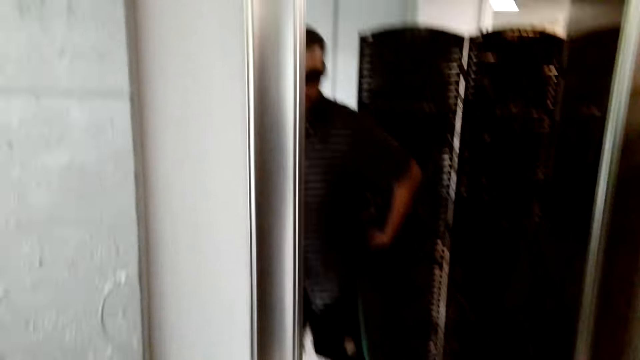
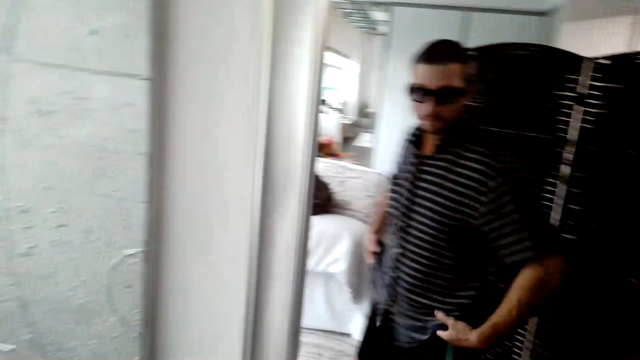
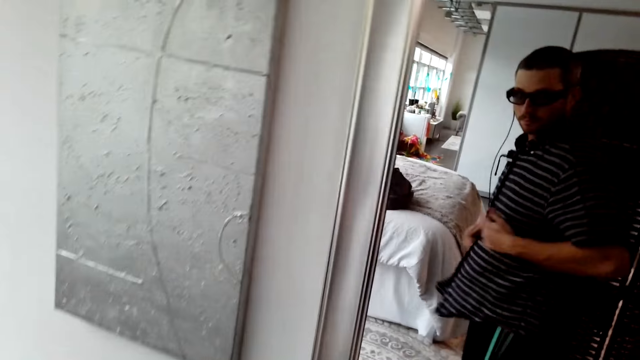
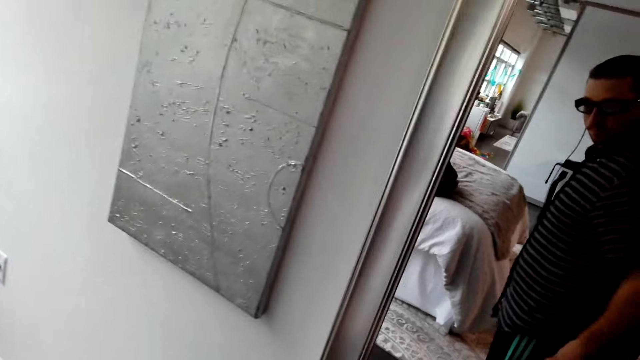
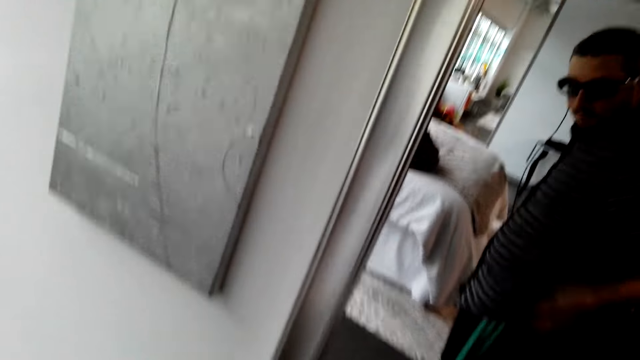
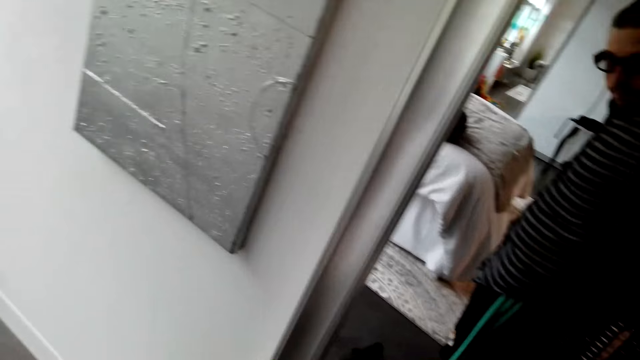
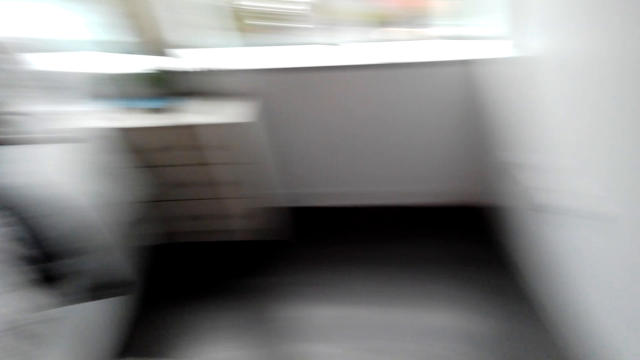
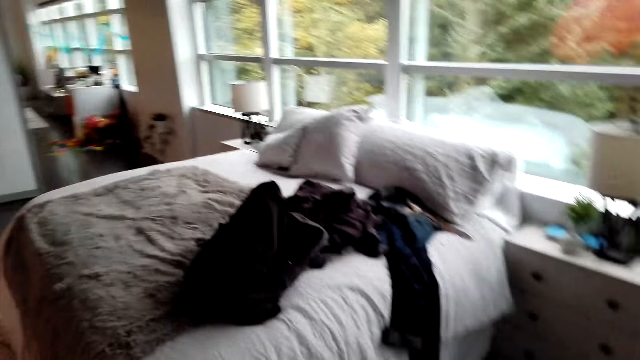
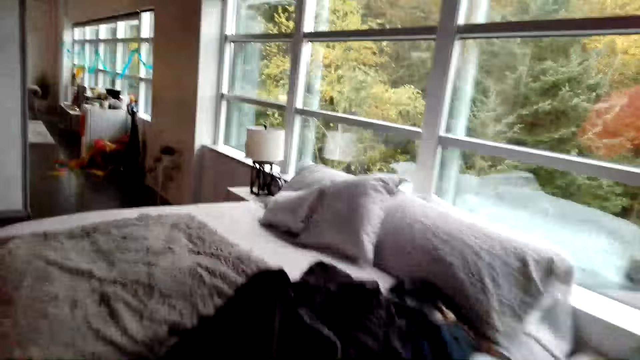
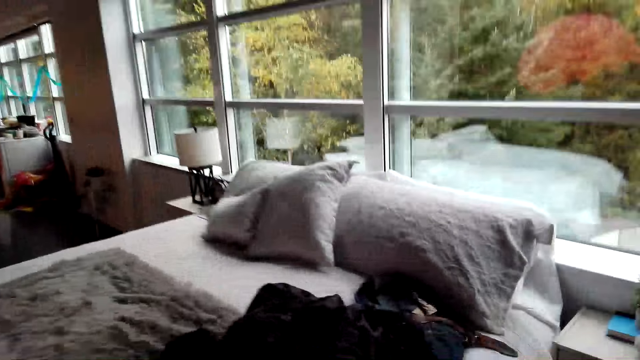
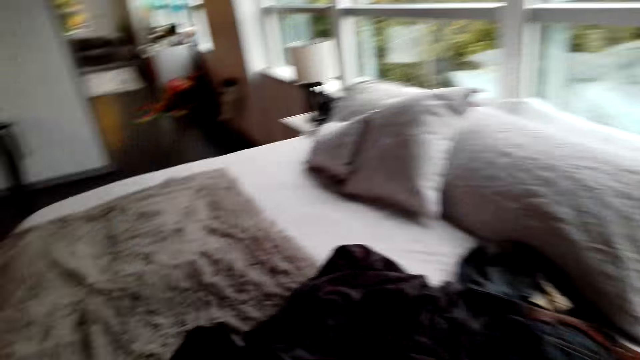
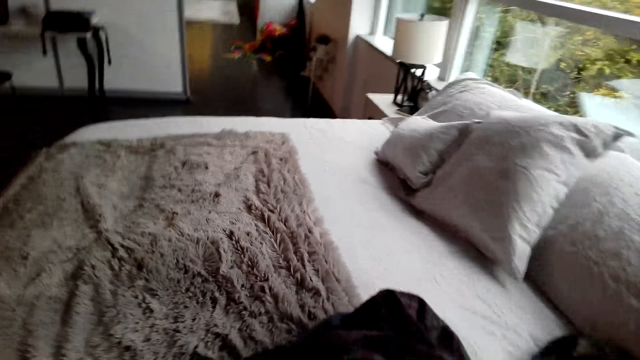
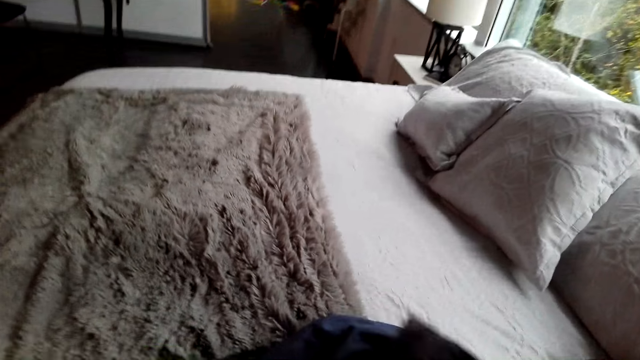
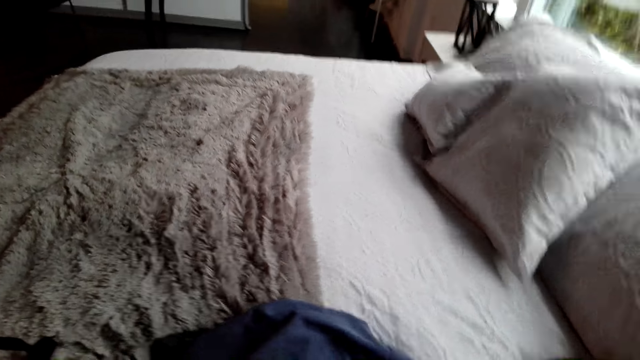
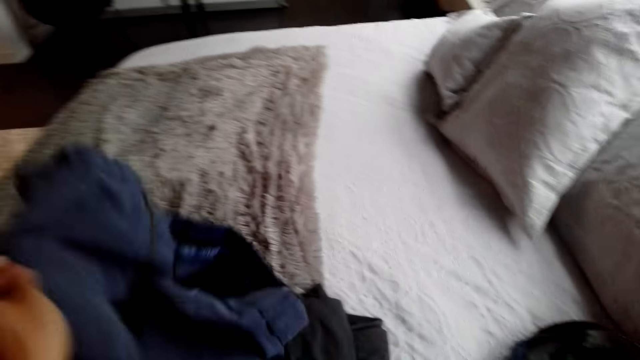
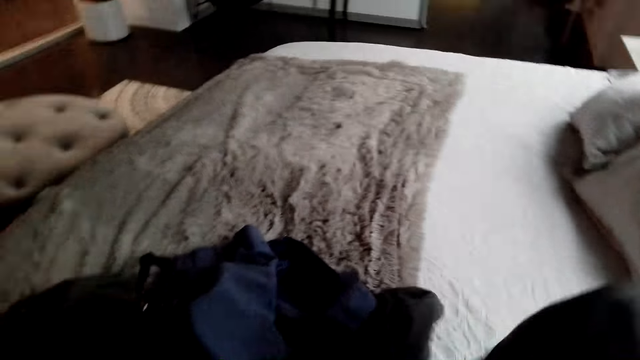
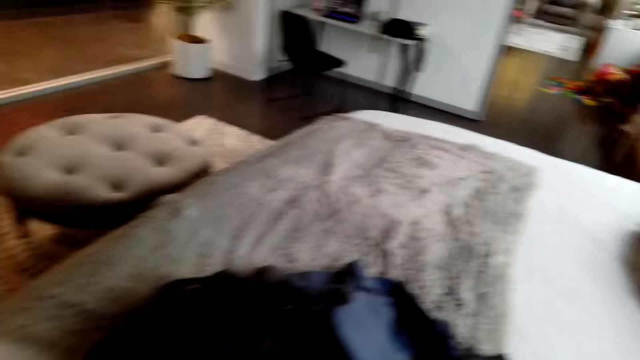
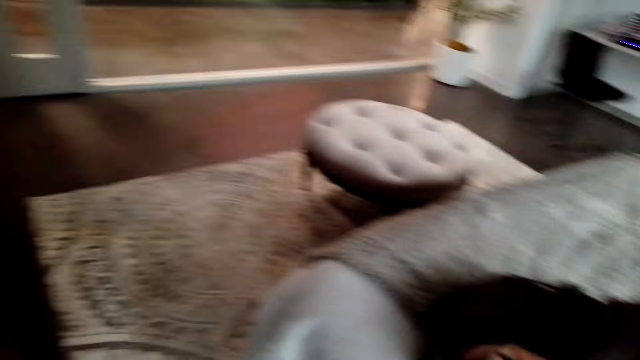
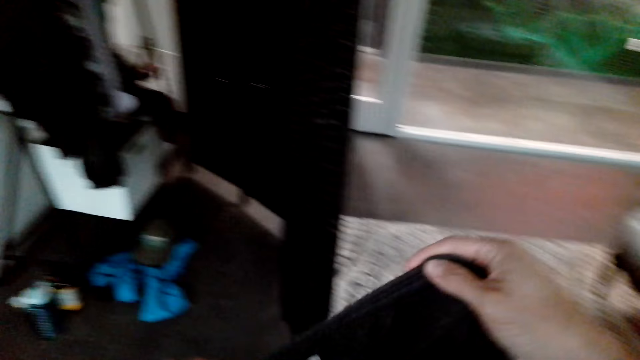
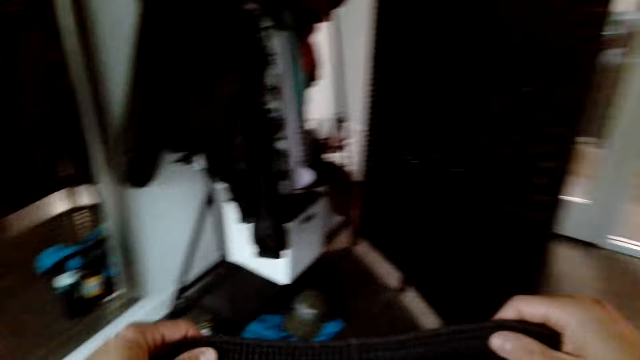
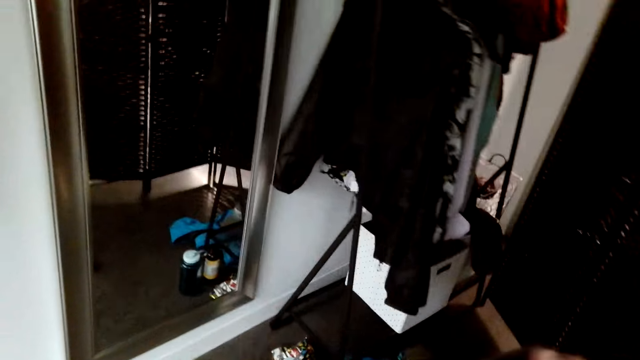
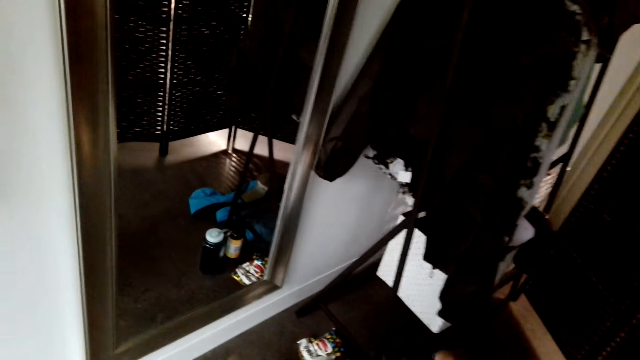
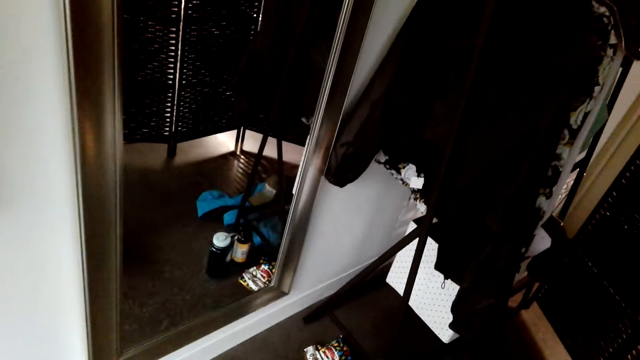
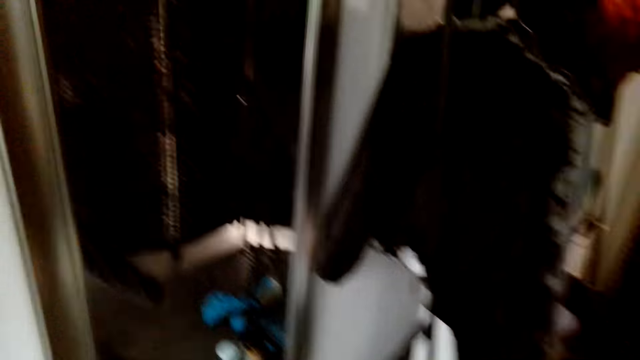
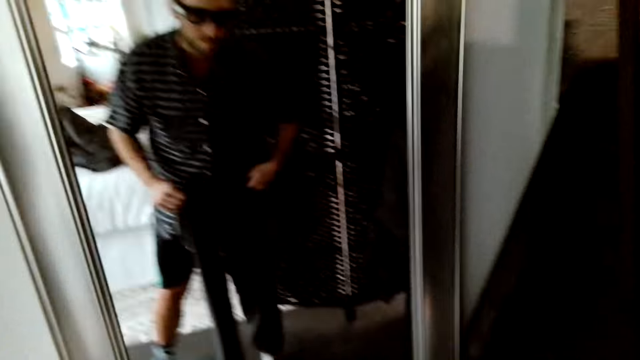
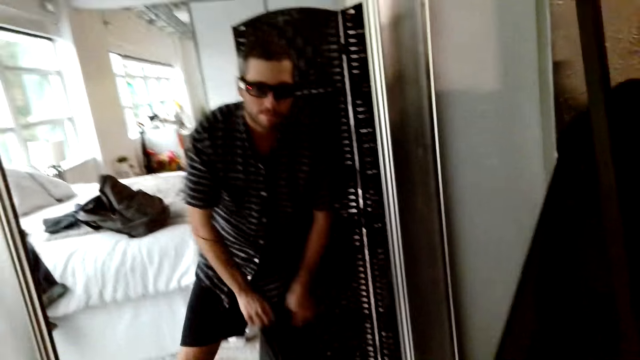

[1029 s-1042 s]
The camera wearer looks around the house. They walk around the house. They pick up the cloth or trouser from the bed. They look around the house. They walk around the house.

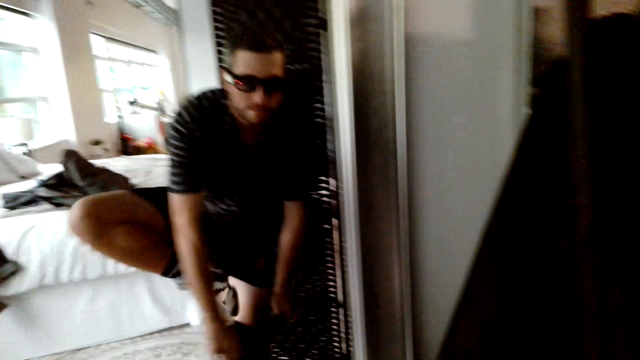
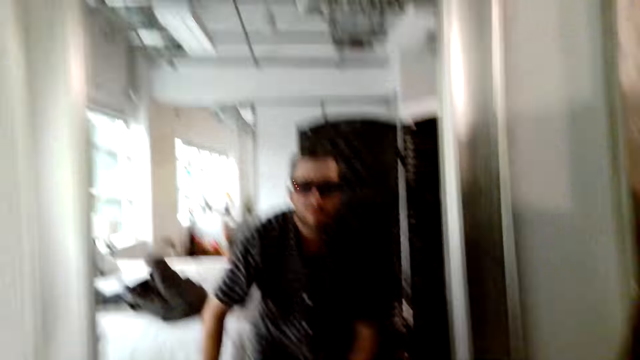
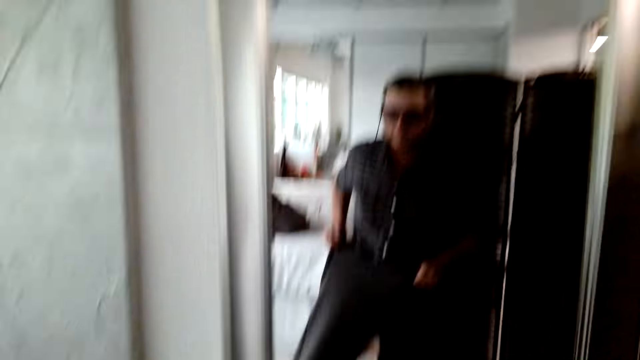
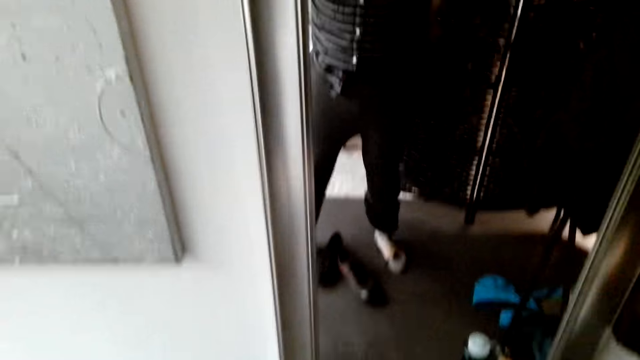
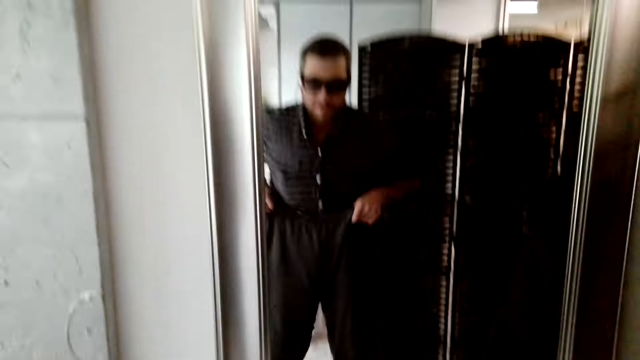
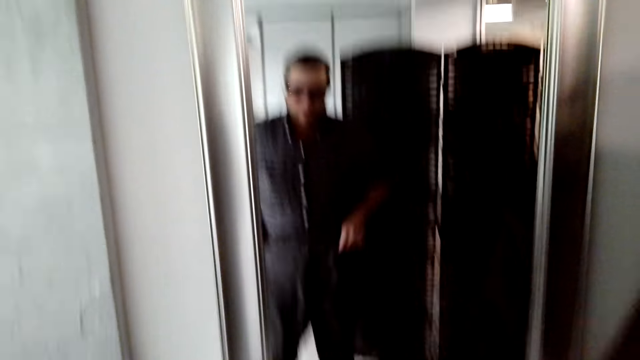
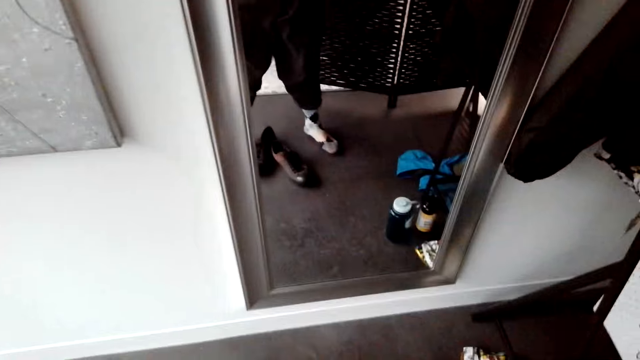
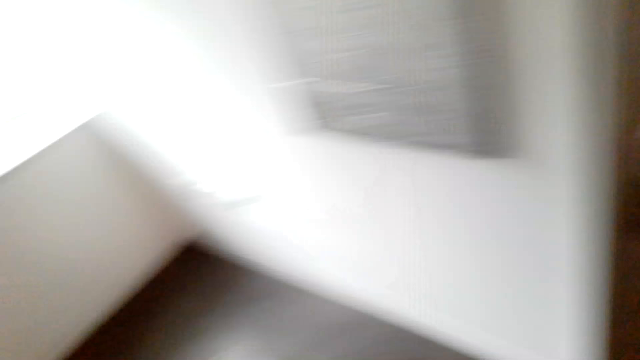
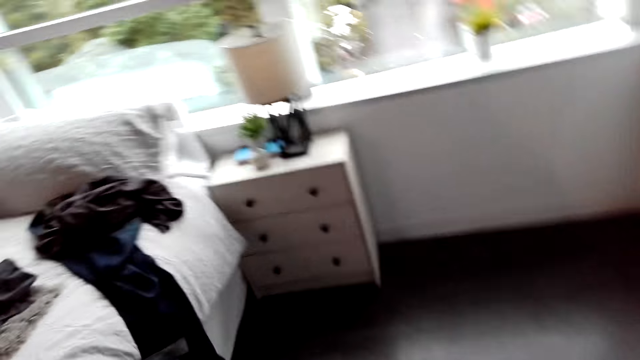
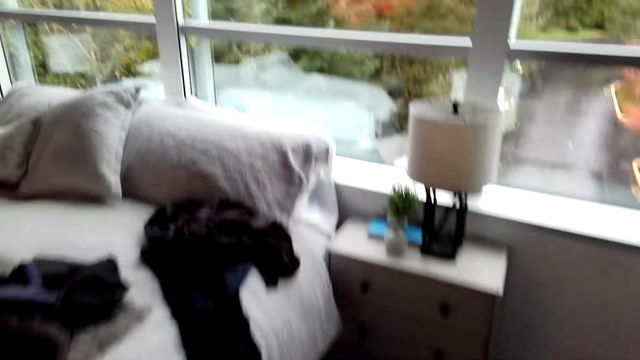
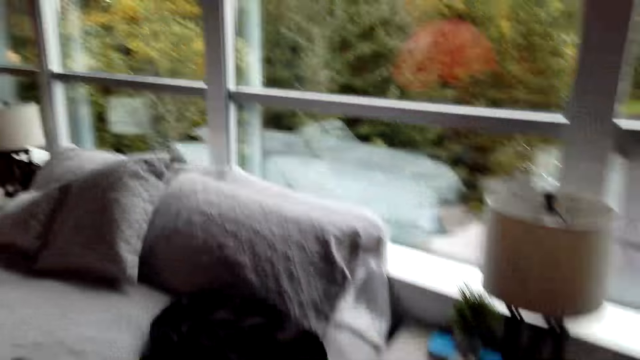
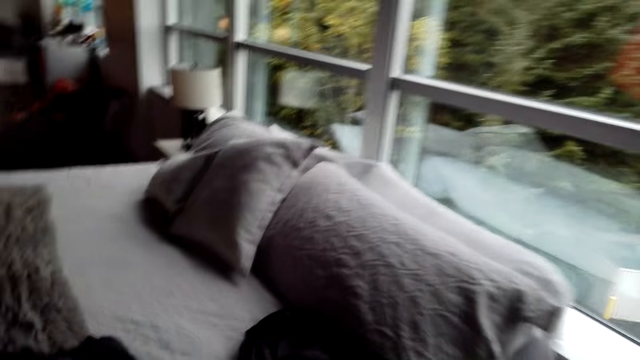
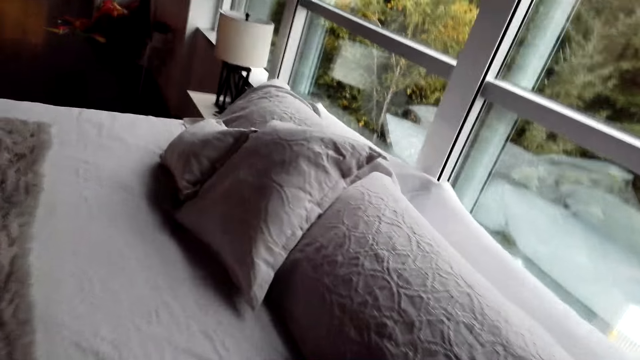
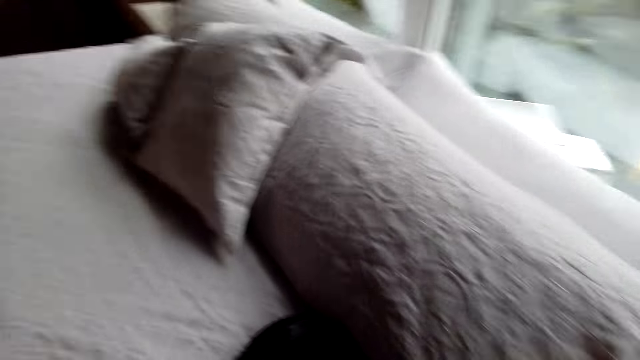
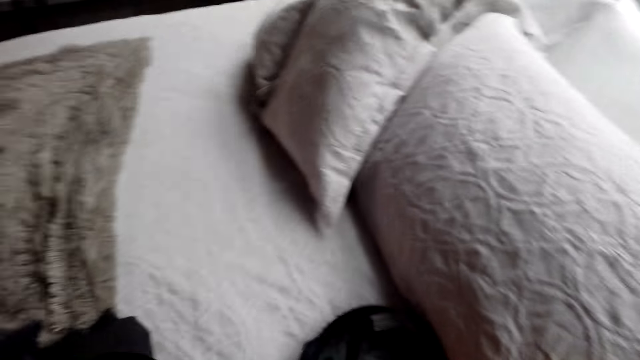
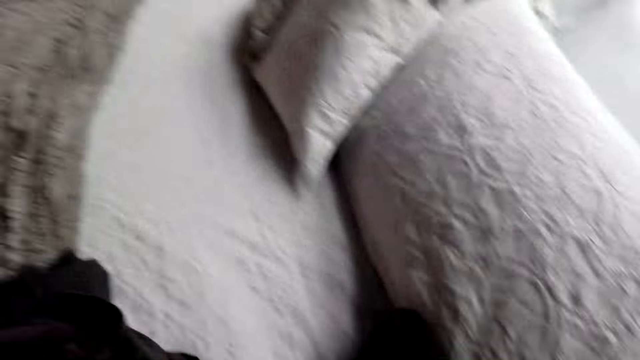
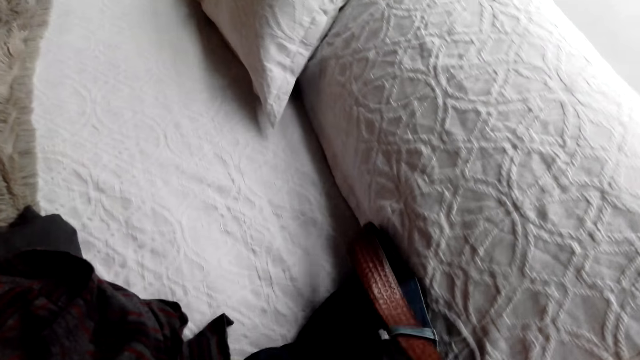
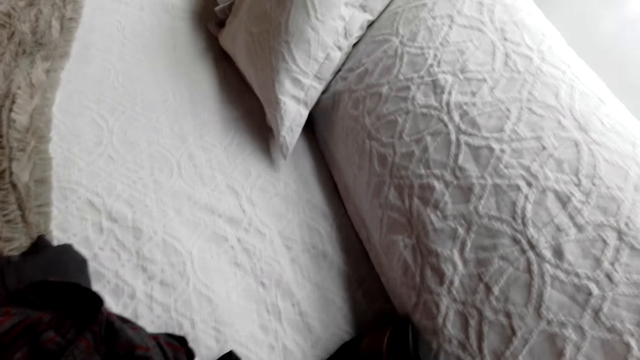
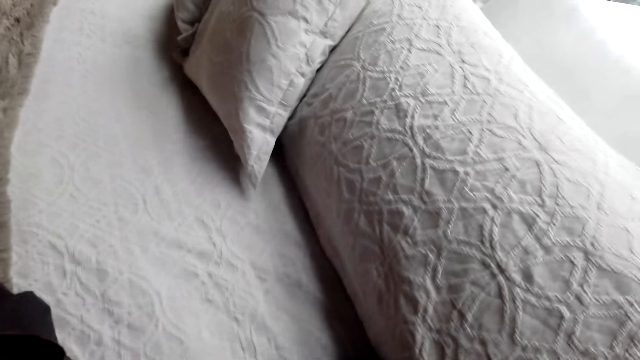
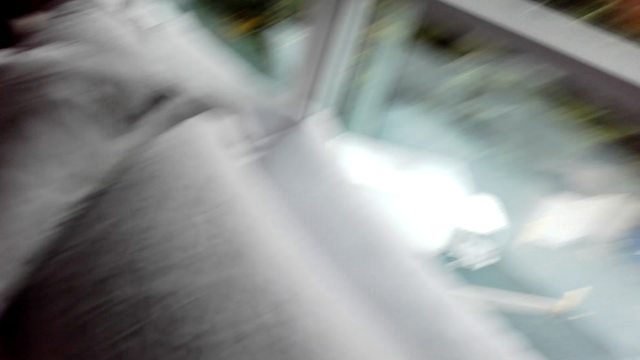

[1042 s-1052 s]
The camera wearer puts on the trouser. They look around the house. They walk around the house. They move the clothes on the bed. They take the phone in the trouser on the bed.
